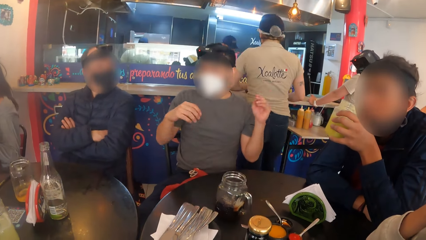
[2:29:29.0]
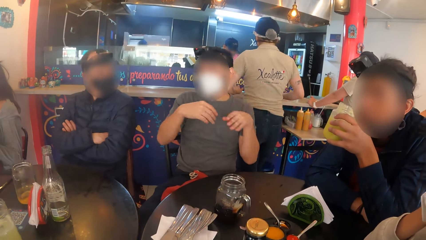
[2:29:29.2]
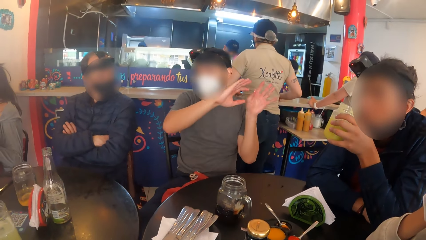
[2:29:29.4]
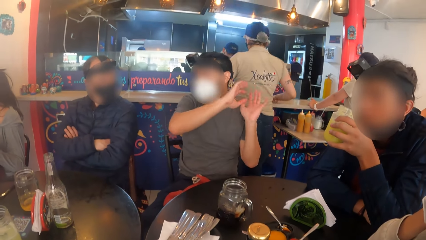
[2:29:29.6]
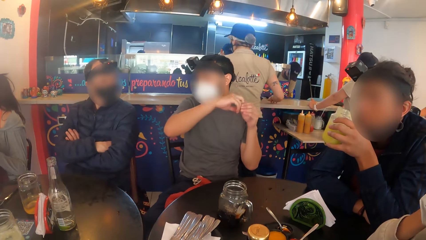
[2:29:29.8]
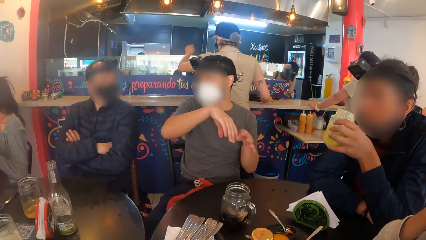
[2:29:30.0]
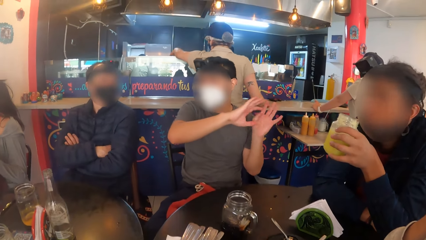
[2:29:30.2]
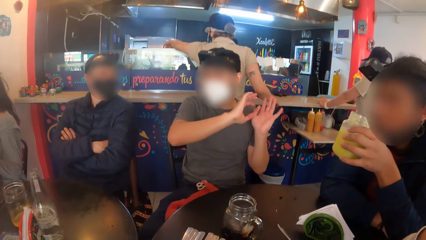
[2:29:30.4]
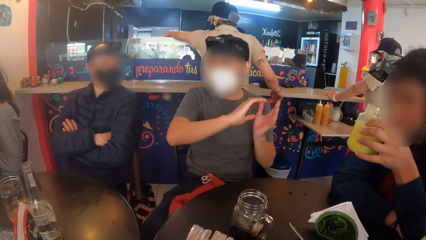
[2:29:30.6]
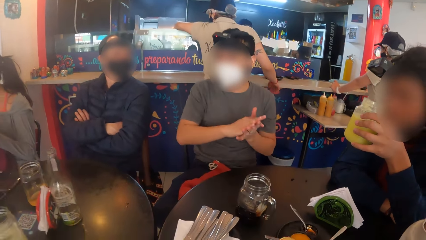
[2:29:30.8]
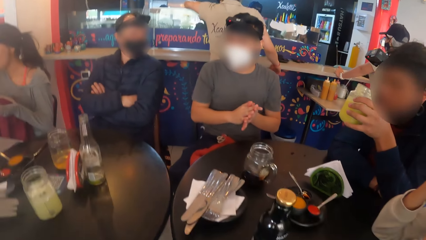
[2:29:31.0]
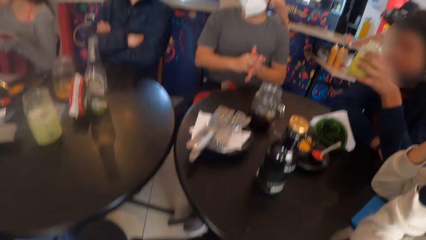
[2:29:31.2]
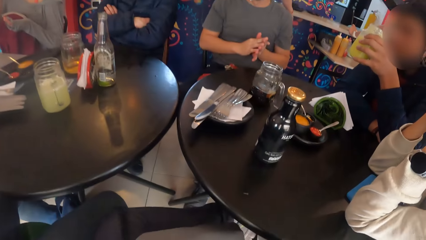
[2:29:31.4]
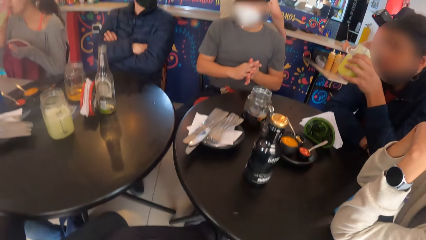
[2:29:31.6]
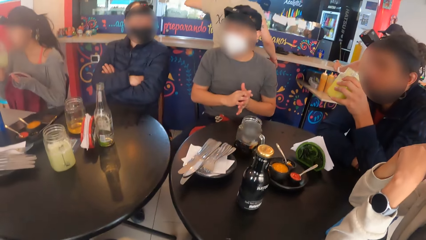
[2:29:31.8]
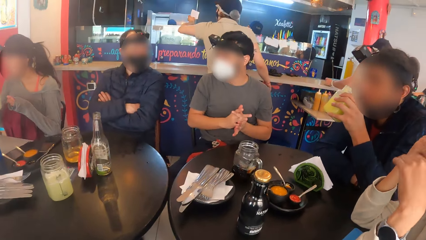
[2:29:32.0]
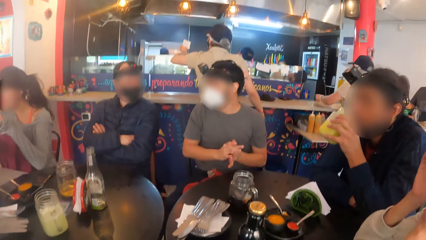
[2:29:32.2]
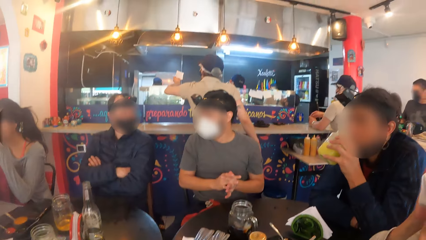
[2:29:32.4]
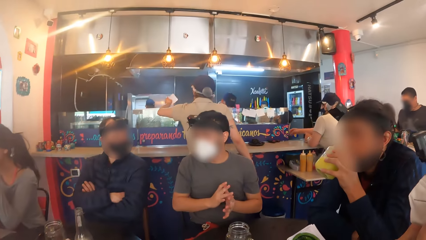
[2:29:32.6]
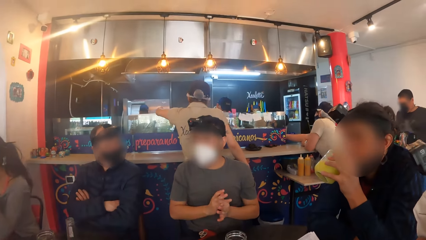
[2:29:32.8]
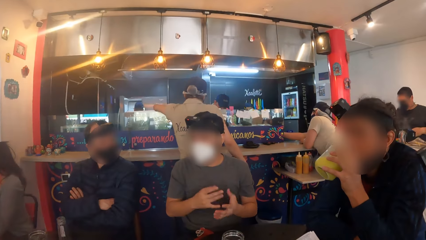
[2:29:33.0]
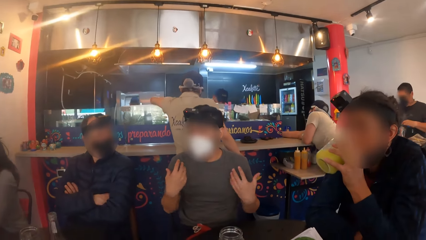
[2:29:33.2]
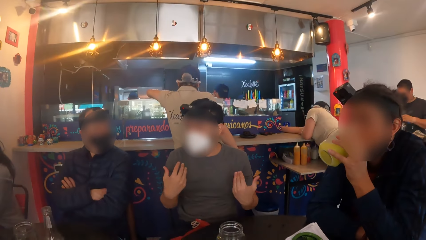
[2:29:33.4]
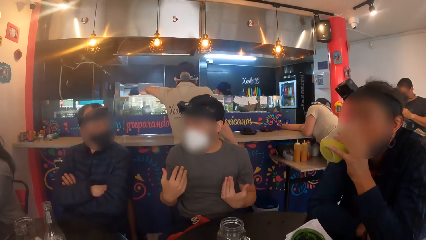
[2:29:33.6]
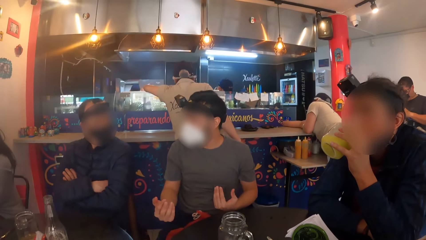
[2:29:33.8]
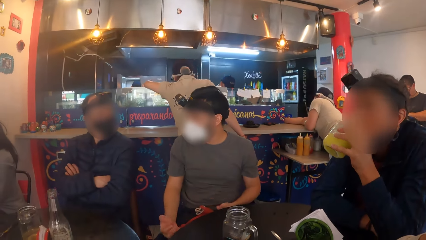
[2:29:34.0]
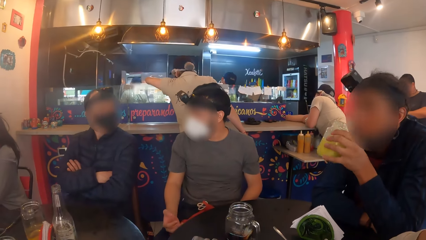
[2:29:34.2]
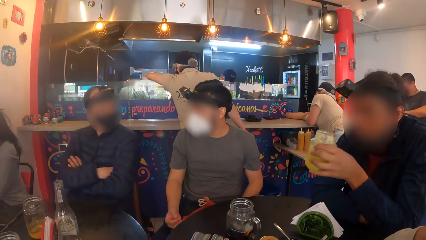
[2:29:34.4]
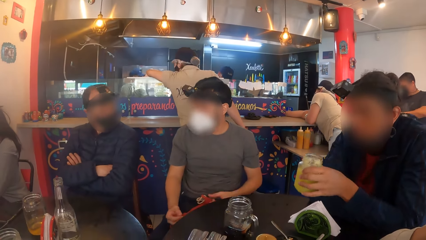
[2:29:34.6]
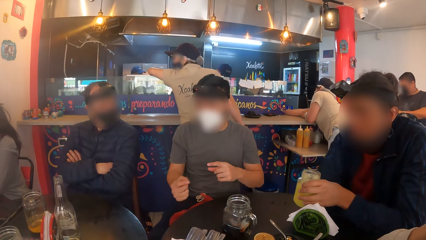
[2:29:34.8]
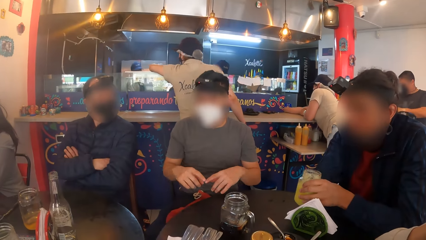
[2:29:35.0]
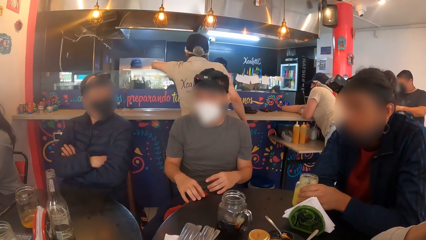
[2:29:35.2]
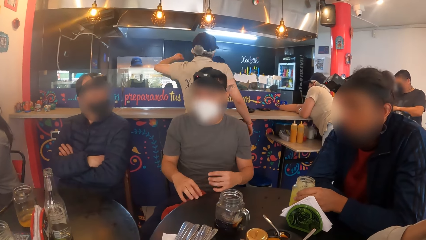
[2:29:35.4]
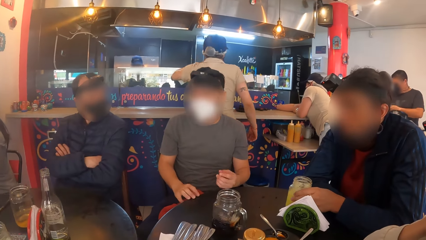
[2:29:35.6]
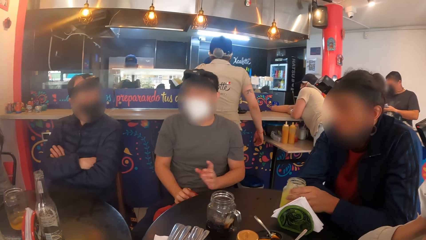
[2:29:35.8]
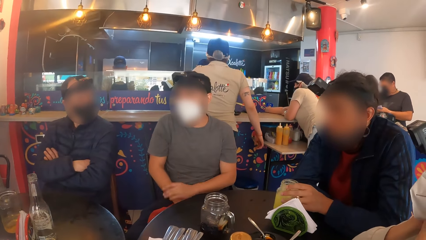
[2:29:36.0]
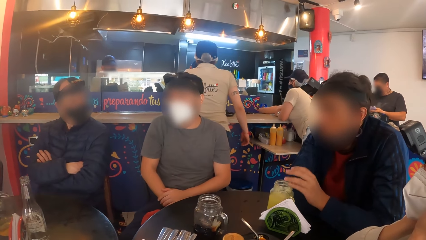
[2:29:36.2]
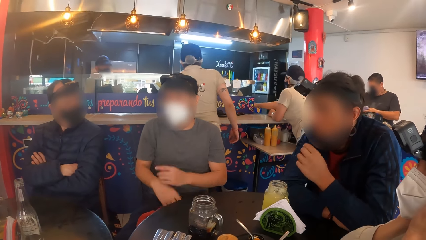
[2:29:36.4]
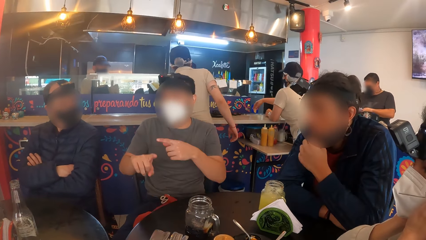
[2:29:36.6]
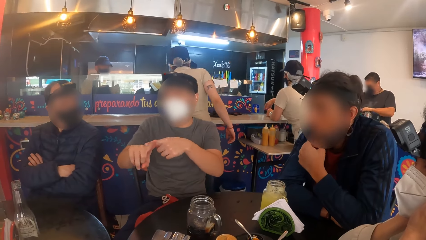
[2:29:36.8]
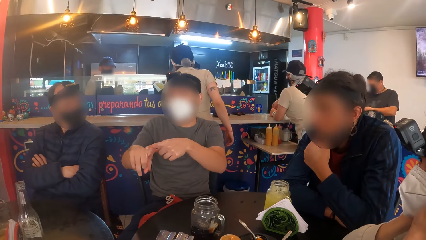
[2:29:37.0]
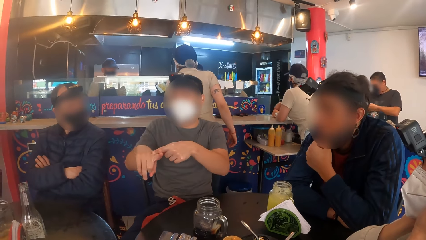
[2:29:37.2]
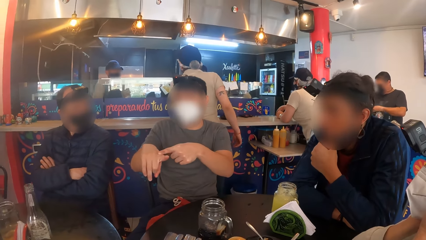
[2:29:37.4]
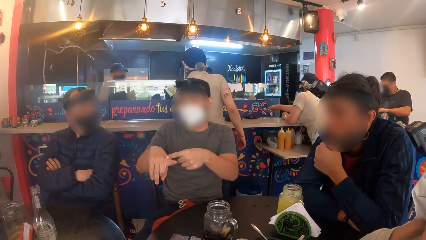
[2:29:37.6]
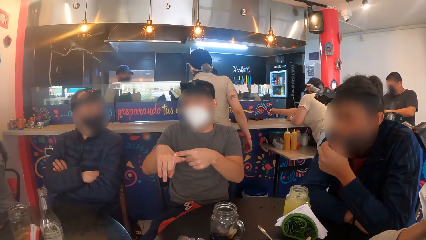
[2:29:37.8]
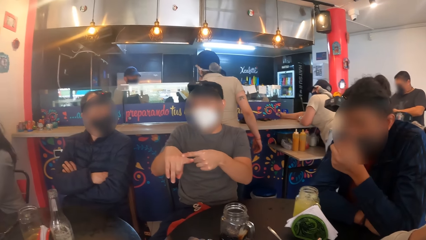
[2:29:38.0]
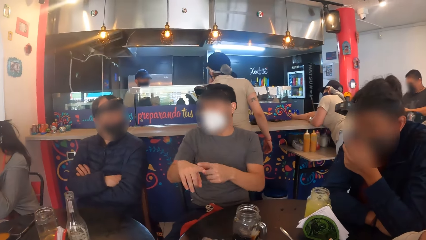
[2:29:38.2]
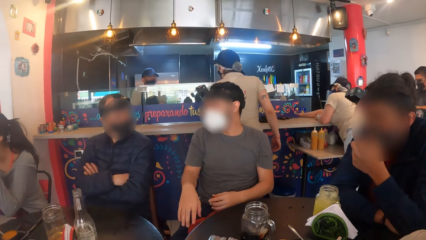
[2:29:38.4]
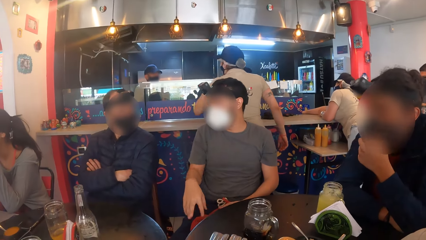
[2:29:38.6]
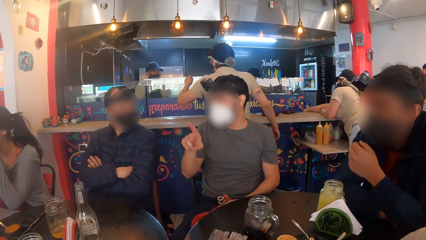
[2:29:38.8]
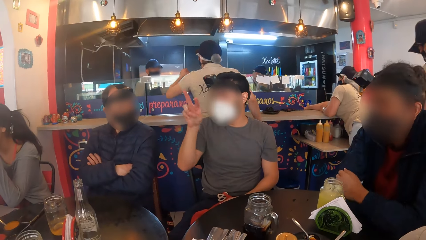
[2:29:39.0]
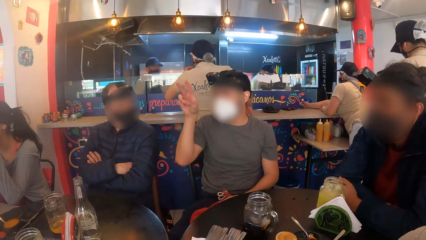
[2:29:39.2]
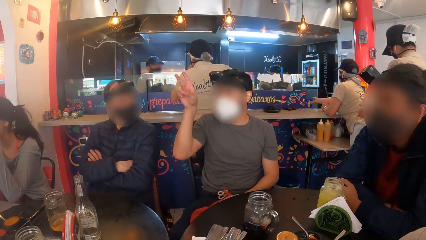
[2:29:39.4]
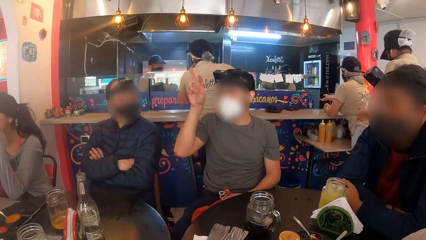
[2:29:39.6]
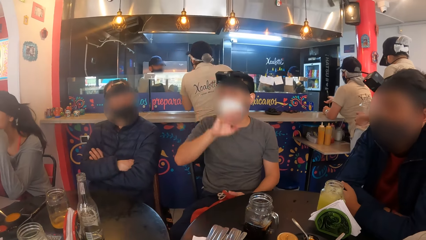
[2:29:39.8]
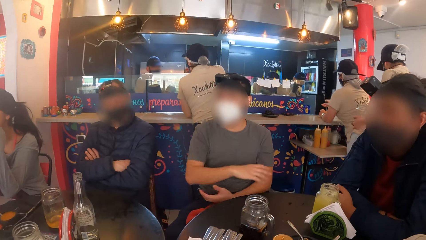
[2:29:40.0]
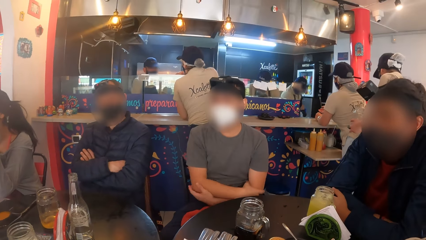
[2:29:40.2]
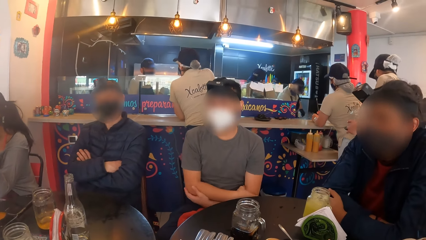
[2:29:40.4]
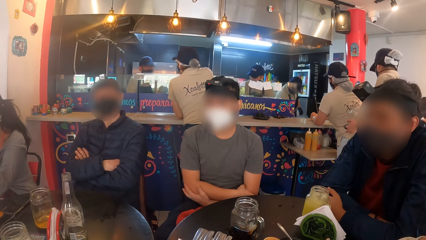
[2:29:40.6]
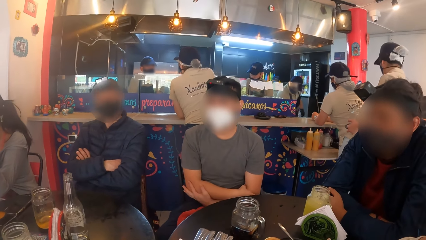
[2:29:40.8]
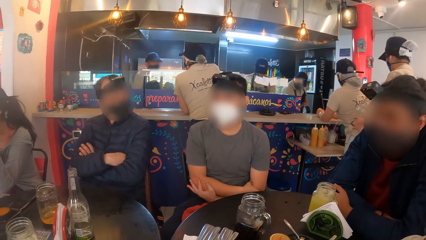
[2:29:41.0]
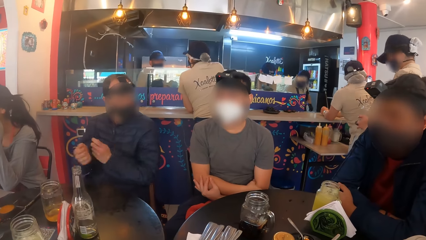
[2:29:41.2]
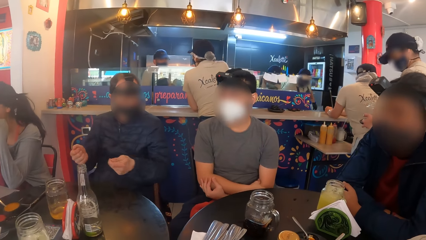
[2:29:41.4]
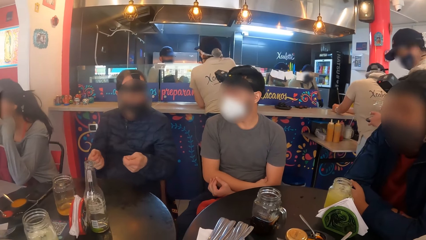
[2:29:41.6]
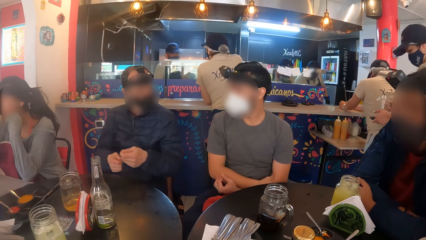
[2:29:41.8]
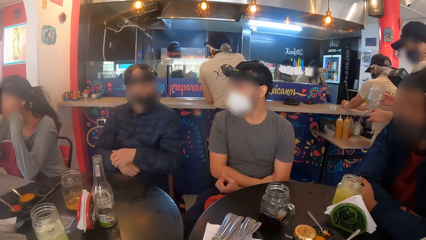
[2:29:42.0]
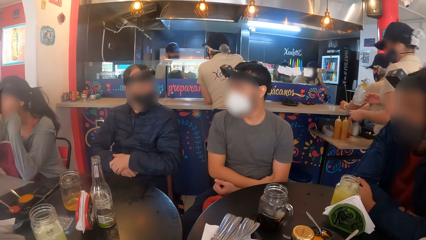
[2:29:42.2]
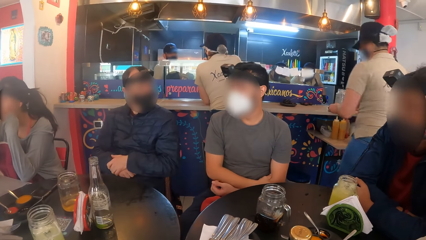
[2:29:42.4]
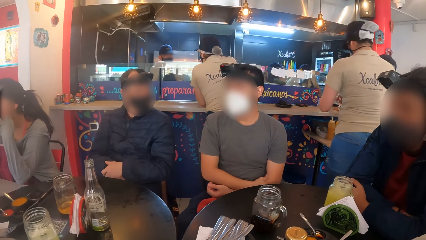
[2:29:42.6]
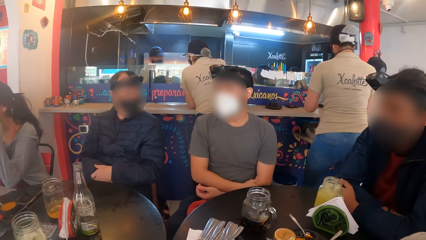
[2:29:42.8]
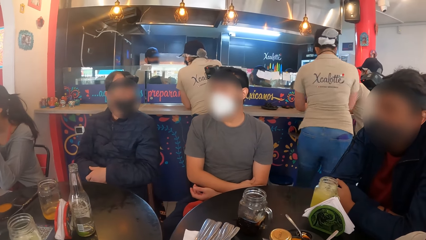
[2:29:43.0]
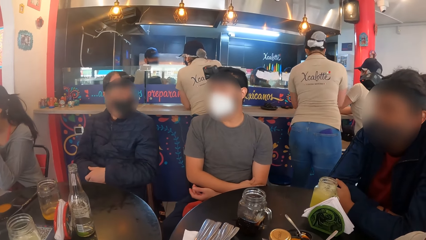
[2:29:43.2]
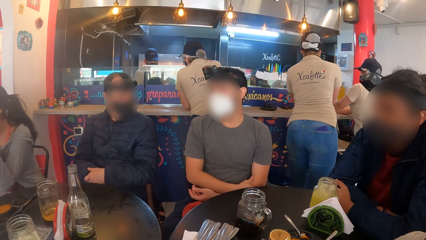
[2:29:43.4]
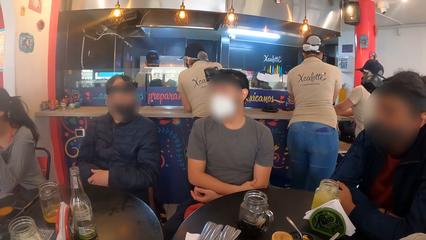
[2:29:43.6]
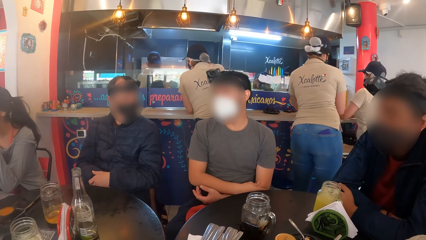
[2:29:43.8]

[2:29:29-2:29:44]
The man drops the cup on the table with his right hand. The man pulls up his nose mask with his left hand.
